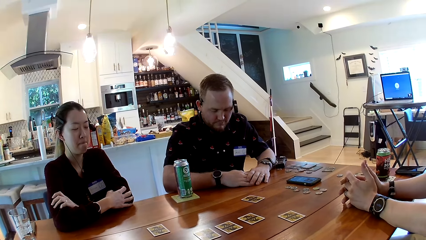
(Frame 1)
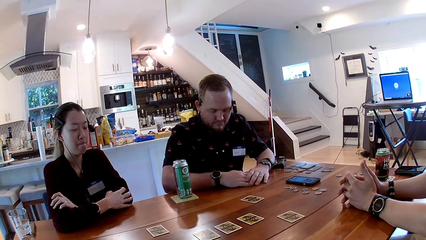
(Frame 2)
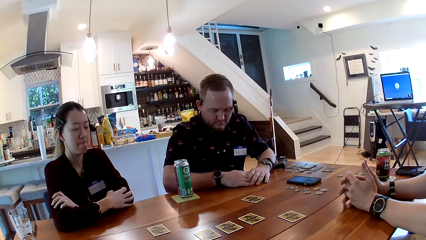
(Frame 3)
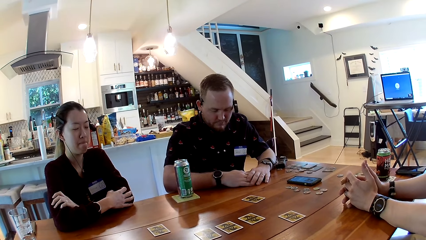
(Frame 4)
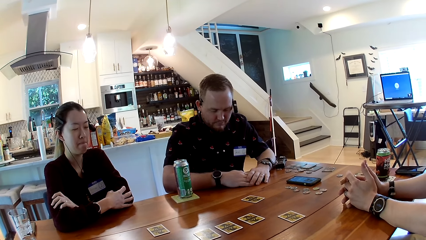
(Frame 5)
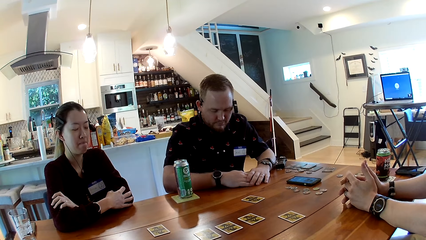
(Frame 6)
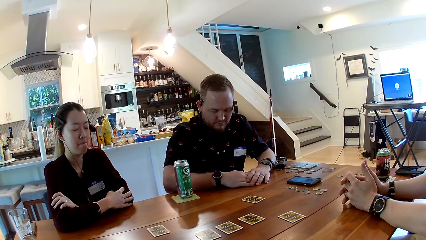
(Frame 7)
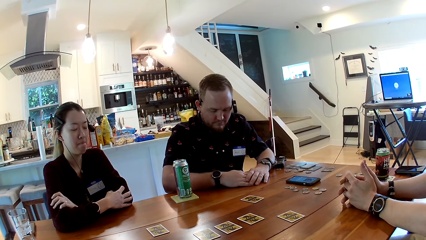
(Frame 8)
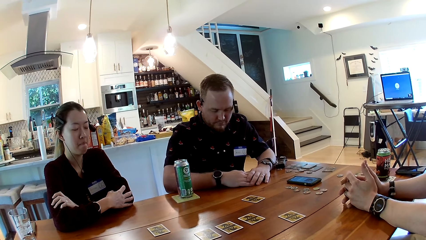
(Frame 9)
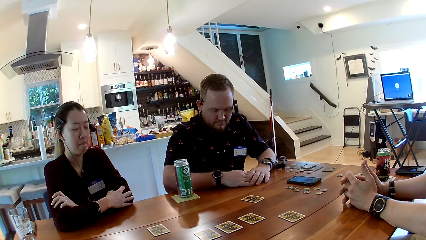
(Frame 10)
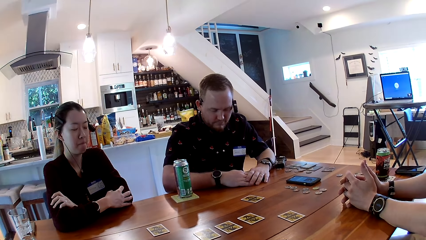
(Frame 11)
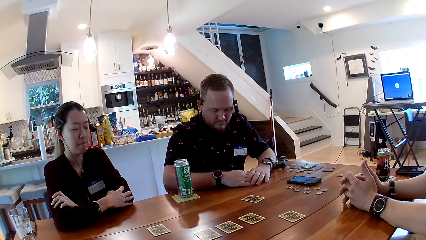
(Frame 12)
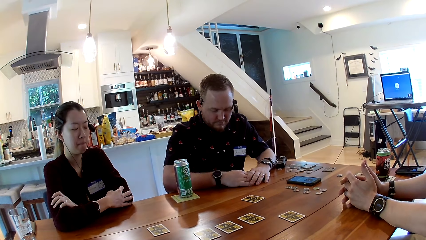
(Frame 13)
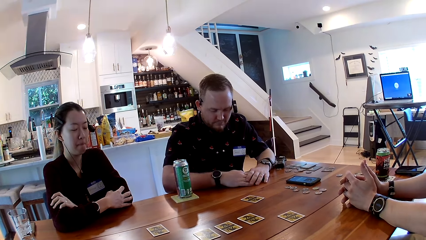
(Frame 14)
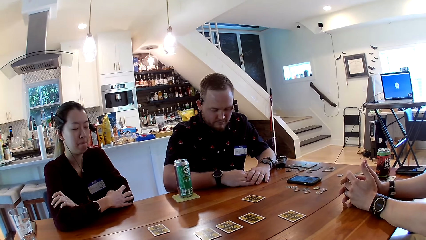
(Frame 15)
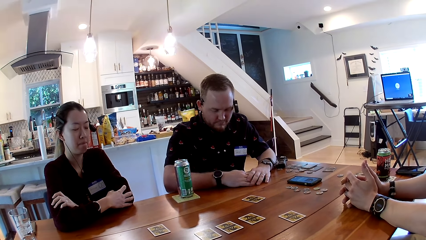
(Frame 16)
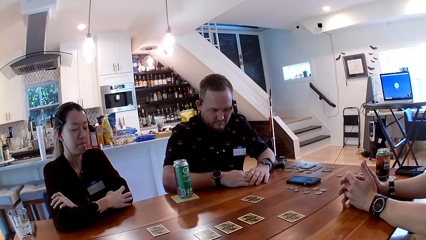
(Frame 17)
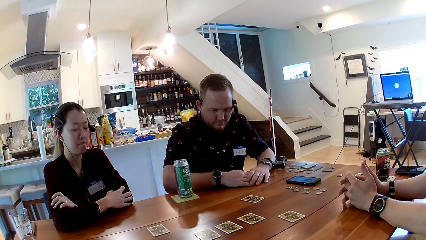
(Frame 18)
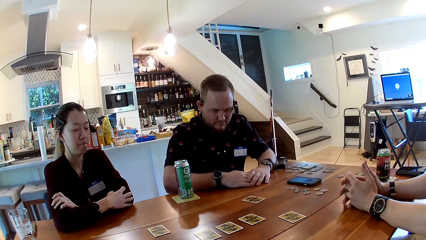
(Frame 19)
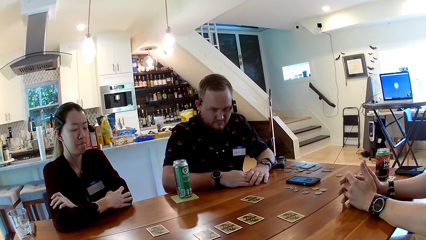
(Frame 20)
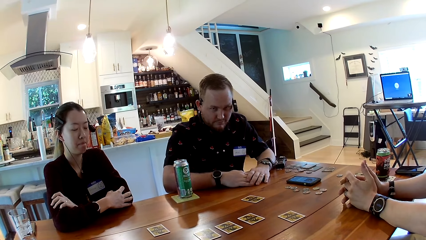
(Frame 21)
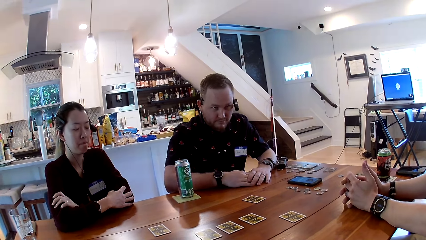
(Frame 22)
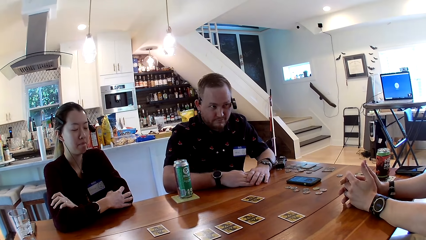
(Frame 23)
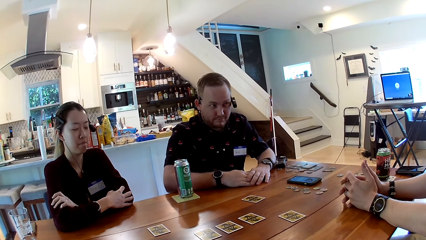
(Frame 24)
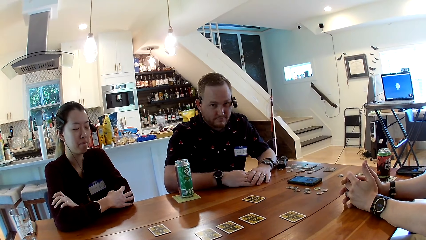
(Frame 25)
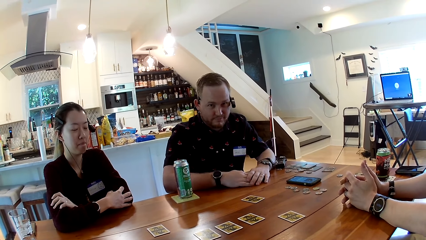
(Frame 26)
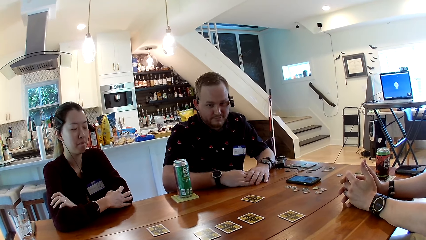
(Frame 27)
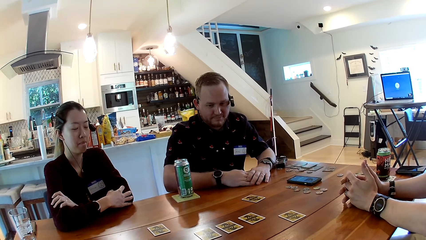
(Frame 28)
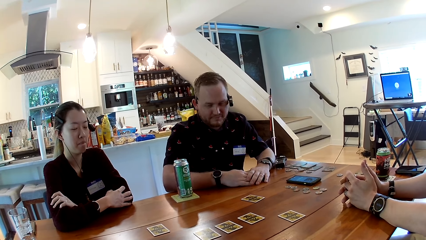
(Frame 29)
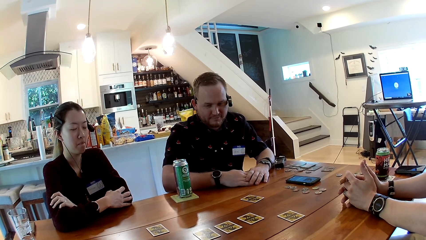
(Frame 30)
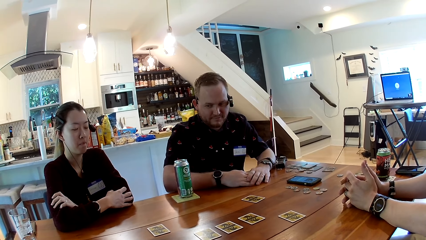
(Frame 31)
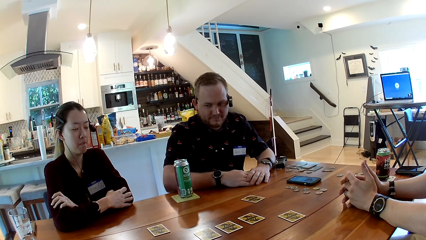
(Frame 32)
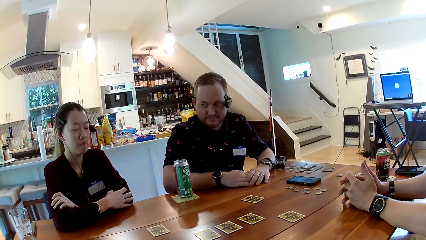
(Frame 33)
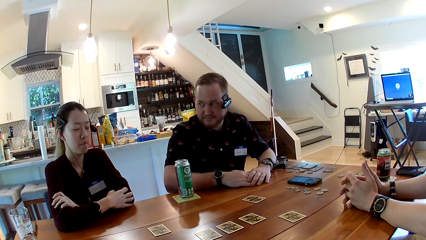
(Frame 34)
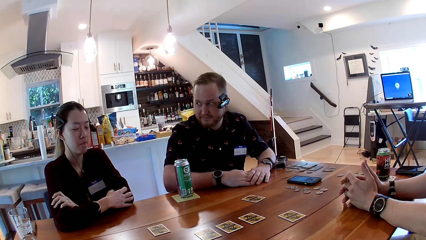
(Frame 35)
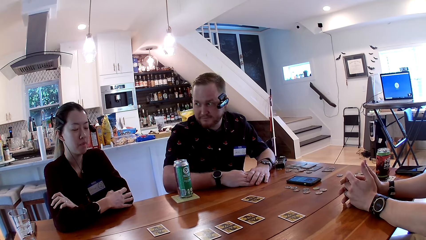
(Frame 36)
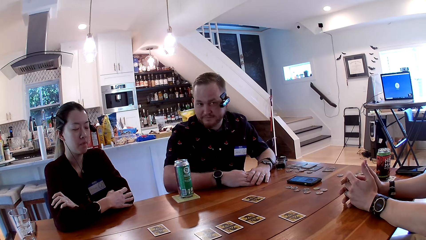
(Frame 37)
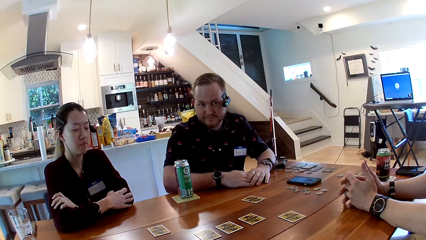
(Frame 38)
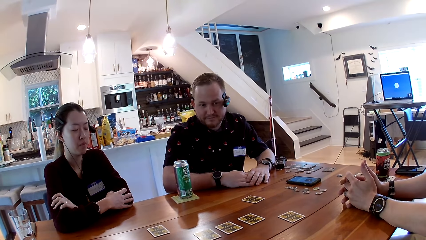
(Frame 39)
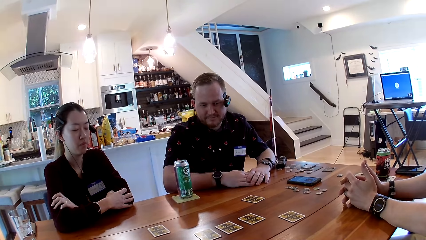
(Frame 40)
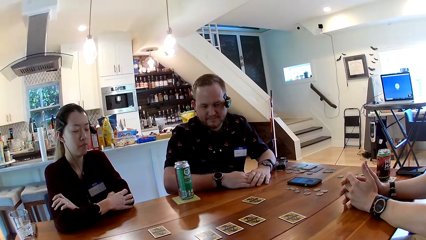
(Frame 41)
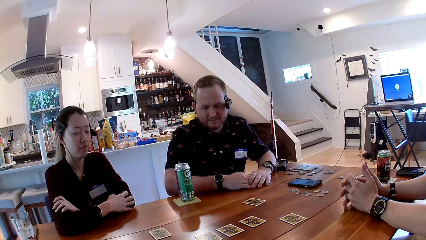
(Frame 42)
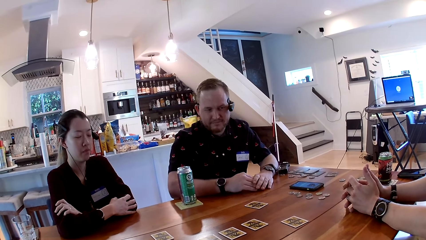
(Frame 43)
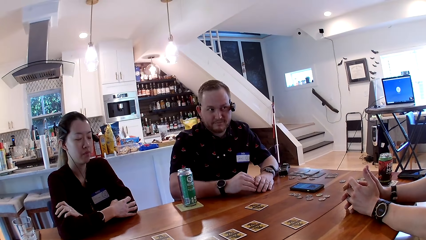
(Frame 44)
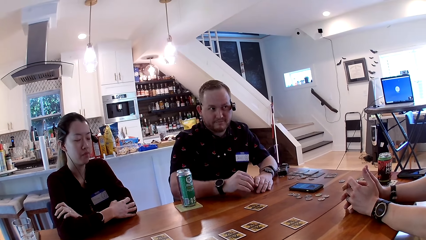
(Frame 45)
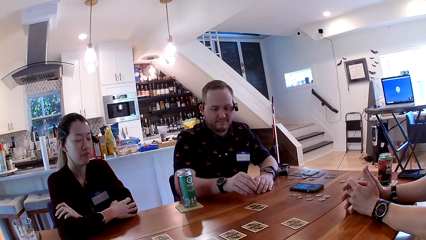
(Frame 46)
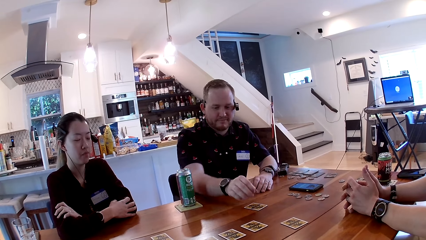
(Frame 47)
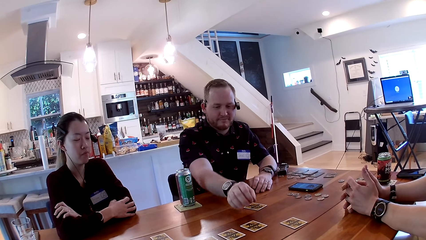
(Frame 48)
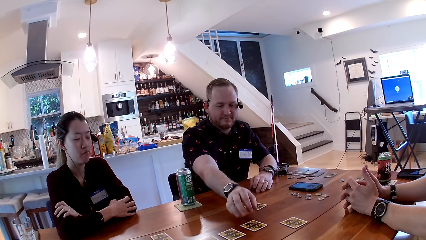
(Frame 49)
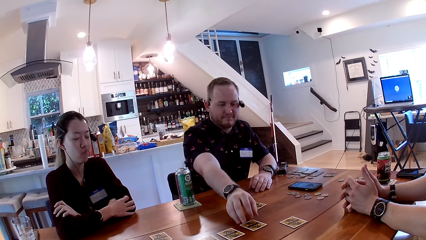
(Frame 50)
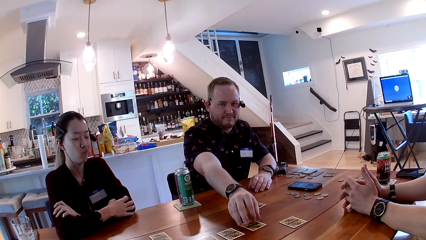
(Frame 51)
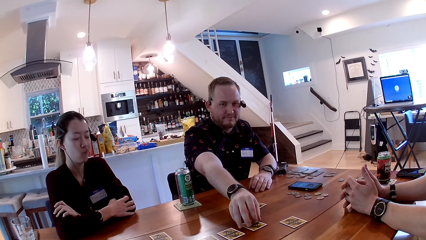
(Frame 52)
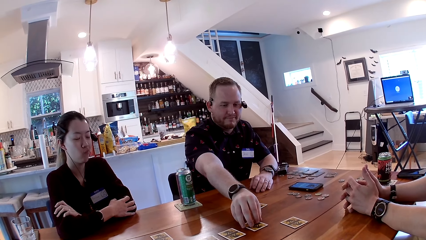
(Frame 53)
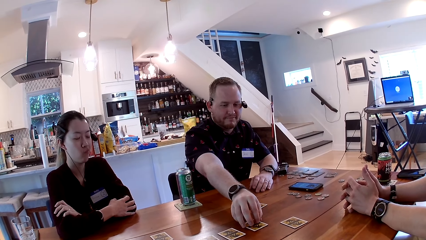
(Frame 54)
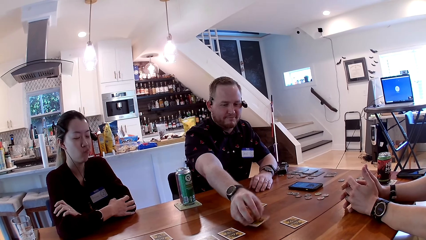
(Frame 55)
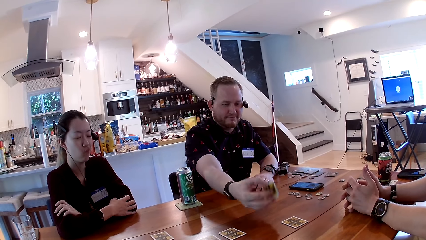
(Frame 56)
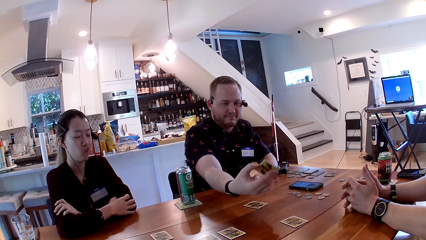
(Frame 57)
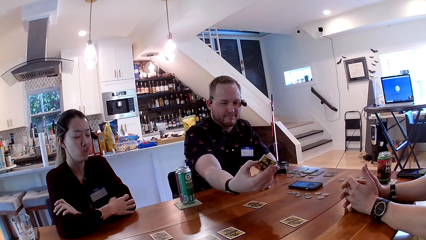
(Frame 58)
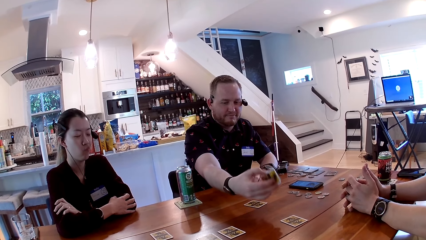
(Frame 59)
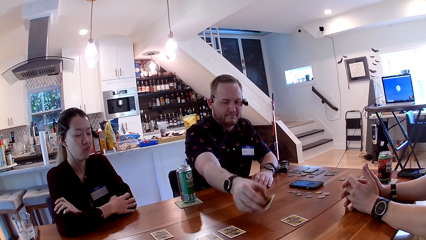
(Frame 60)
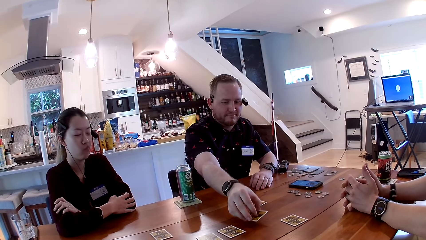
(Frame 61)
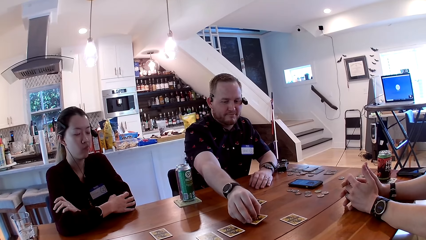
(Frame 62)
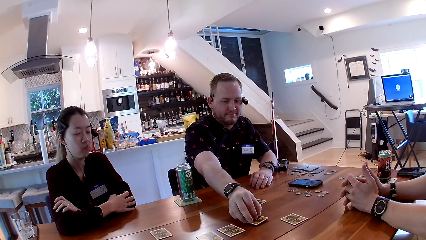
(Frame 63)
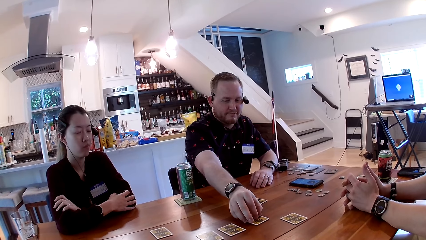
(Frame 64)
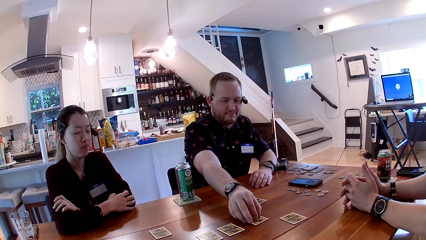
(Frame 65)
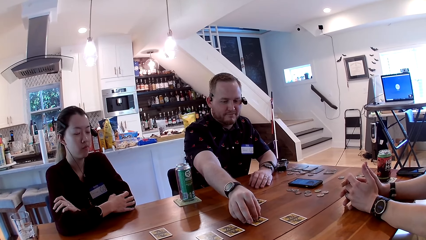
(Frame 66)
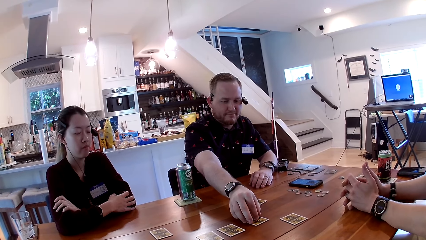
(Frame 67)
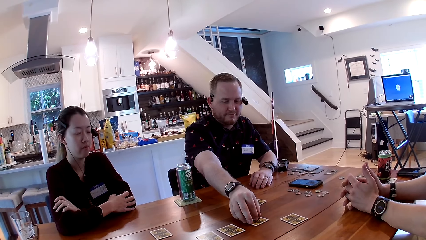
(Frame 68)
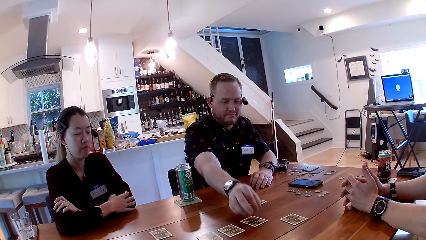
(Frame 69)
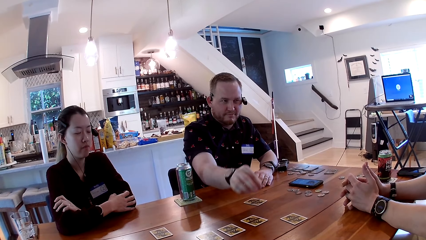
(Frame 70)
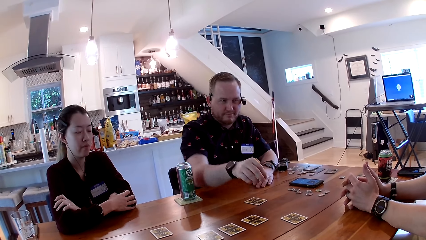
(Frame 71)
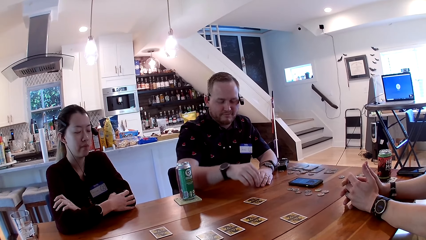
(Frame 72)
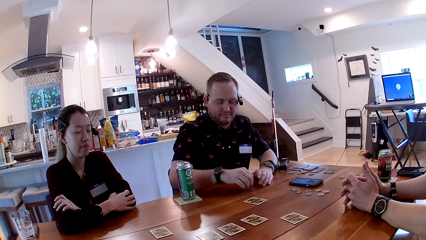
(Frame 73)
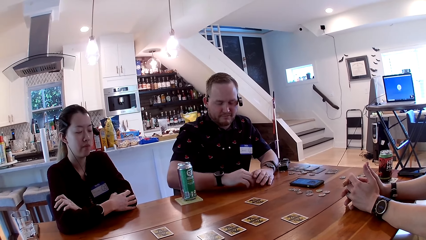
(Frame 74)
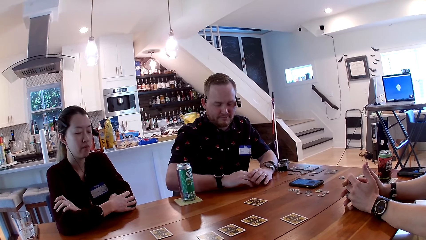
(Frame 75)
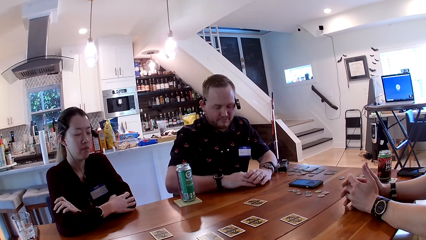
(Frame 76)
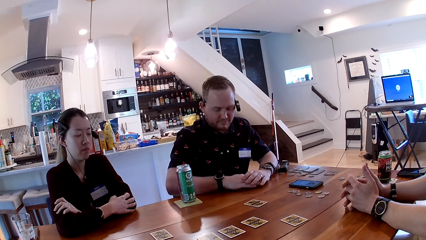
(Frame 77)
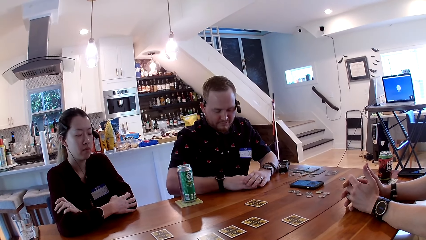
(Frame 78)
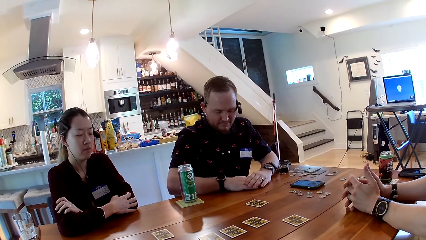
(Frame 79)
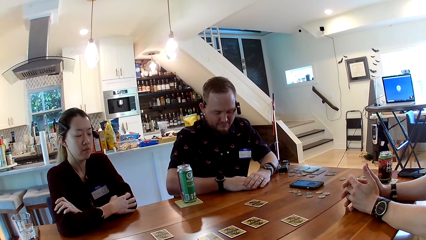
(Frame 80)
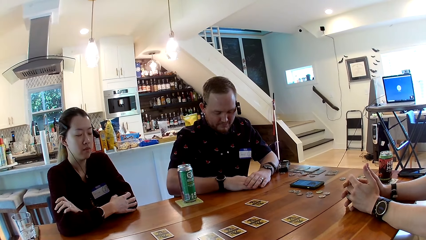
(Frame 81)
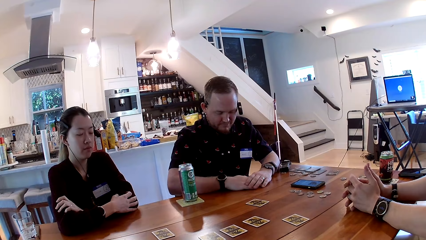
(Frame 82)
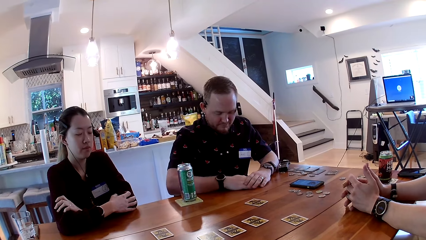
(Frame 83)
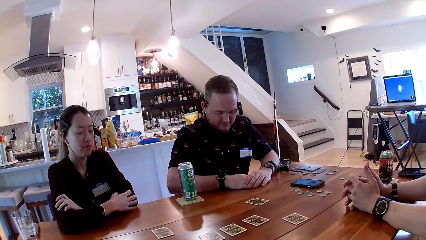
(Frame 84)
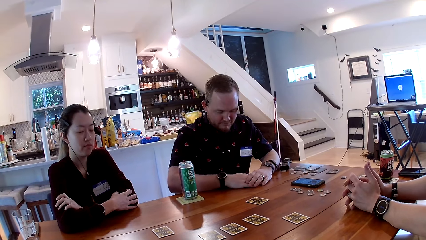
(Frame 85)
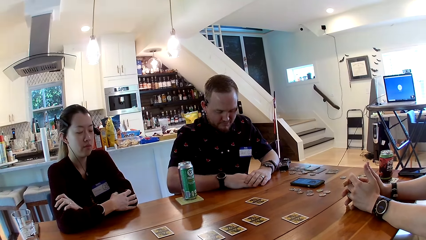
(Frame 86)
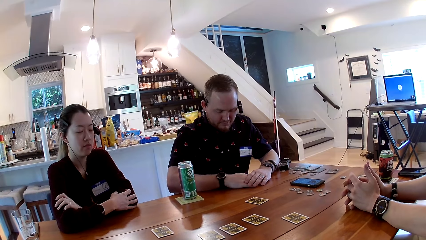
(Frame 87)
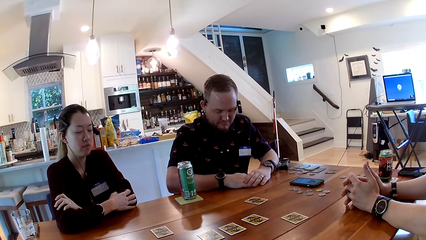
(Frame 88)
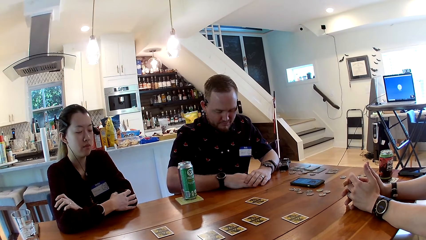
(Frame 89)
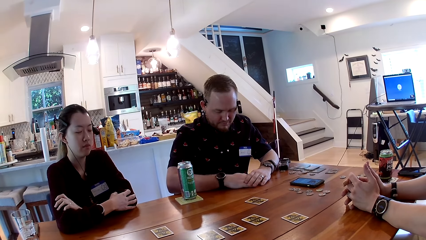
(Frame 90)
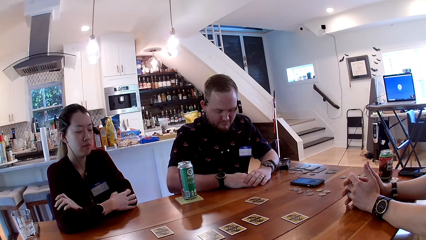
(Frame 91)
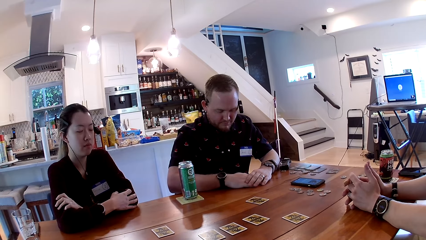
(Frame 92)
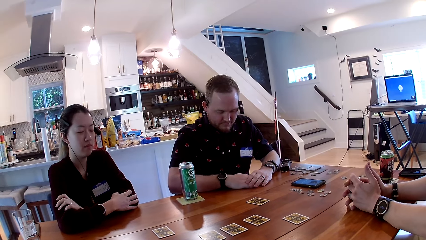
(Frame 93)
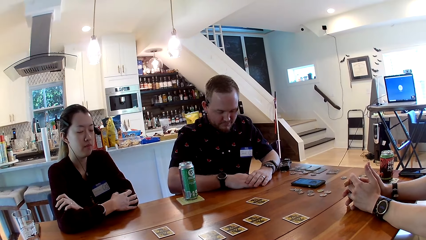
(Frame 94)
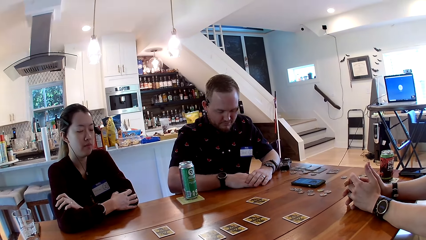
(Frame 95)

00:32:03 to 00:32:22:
The camera wearer listens to the rules on the card game. The man picks a card from the table with his right hand. The man drops the card on the table with his right hand. The man plays the card game.
